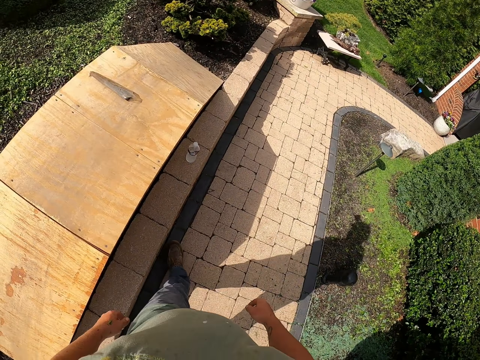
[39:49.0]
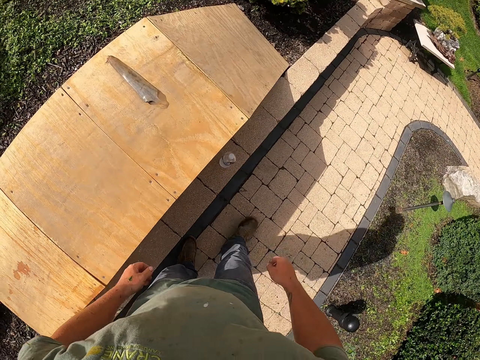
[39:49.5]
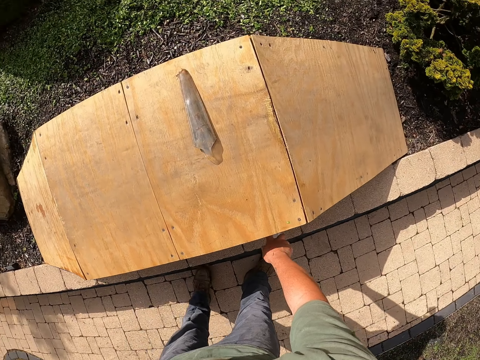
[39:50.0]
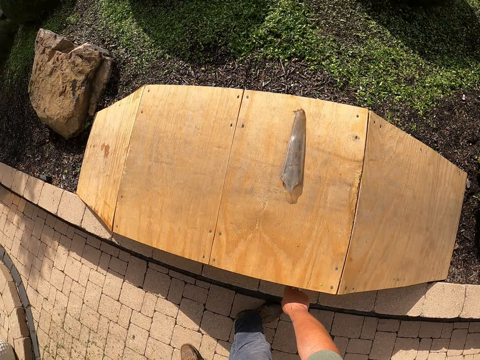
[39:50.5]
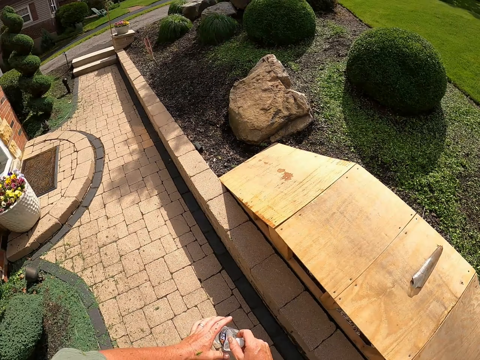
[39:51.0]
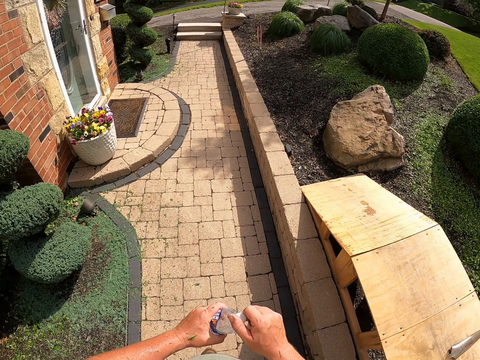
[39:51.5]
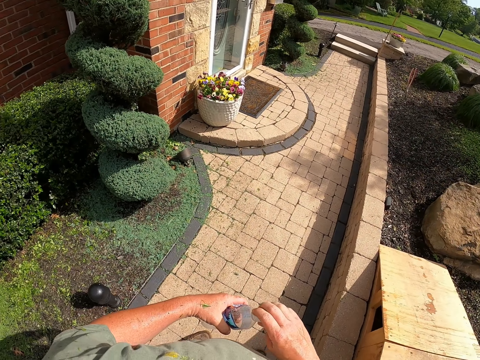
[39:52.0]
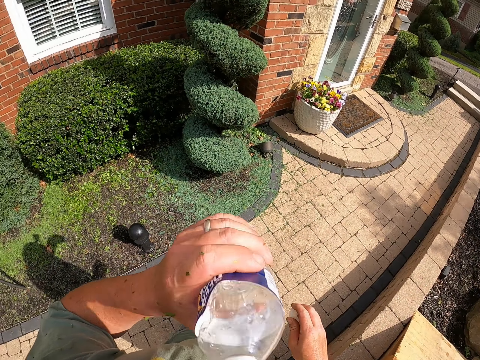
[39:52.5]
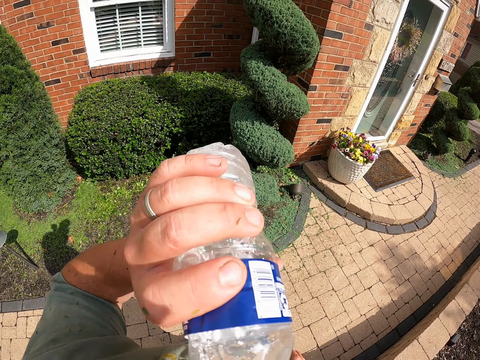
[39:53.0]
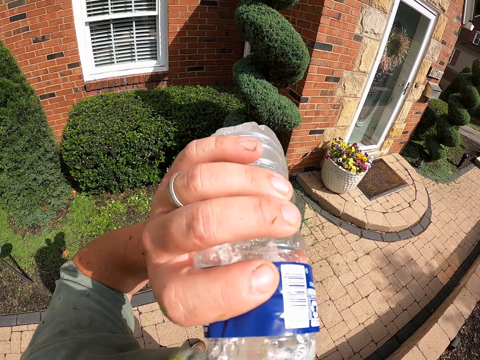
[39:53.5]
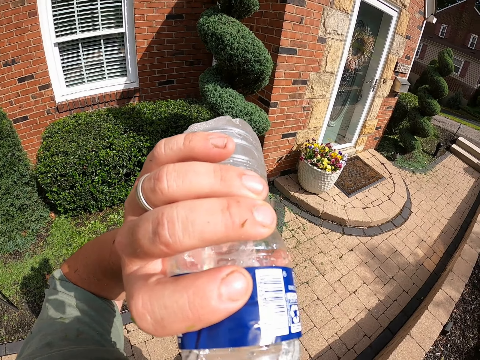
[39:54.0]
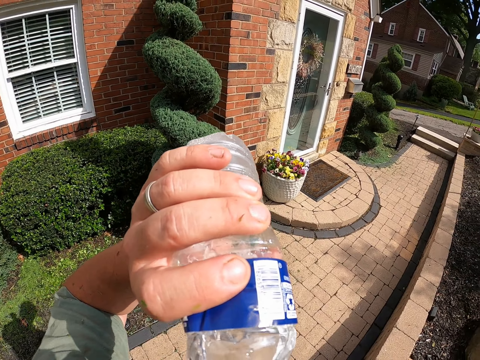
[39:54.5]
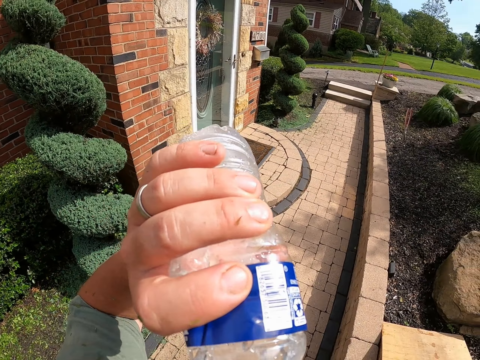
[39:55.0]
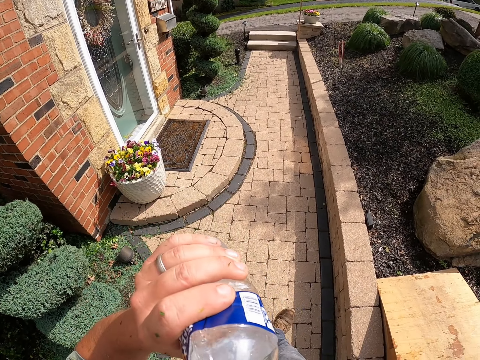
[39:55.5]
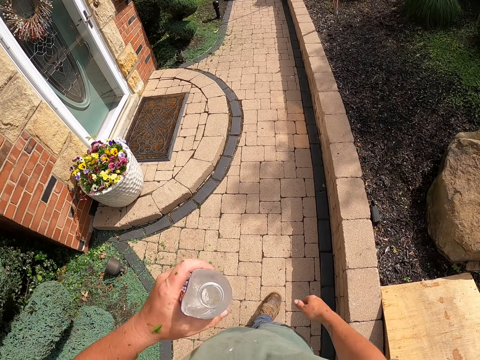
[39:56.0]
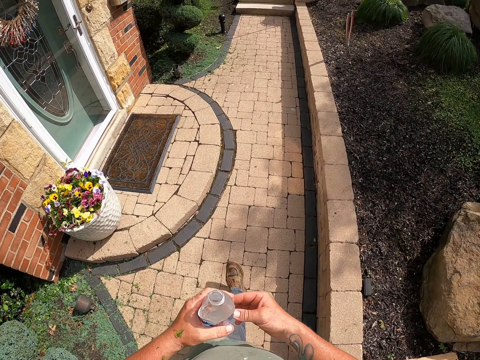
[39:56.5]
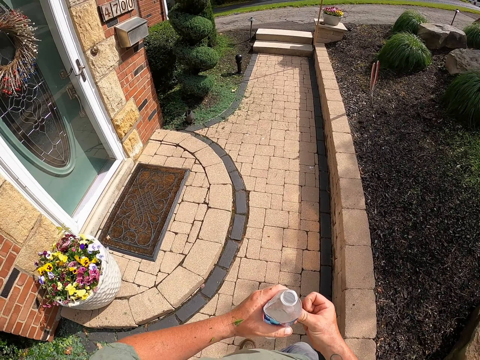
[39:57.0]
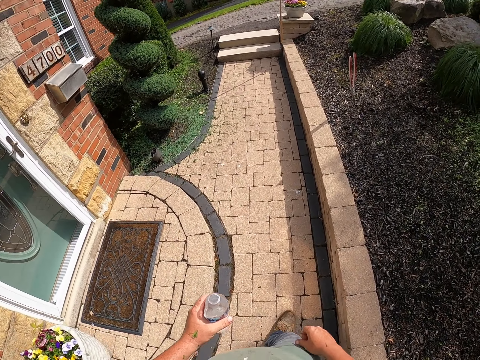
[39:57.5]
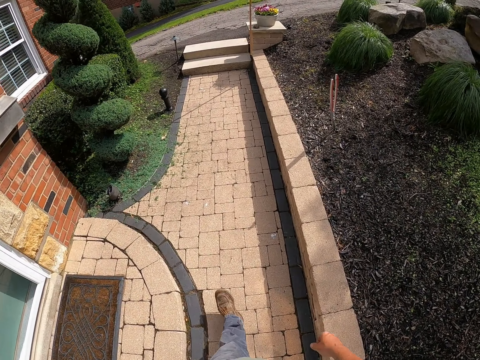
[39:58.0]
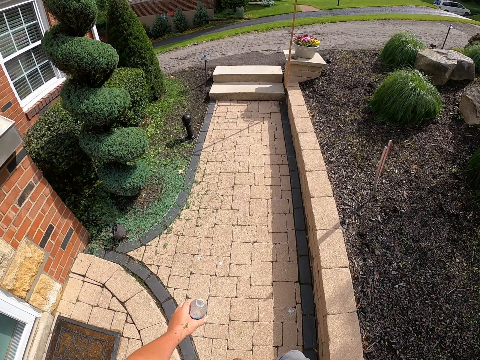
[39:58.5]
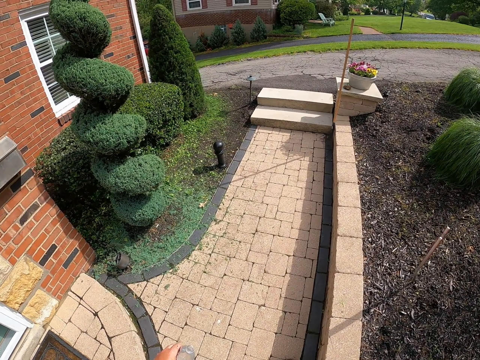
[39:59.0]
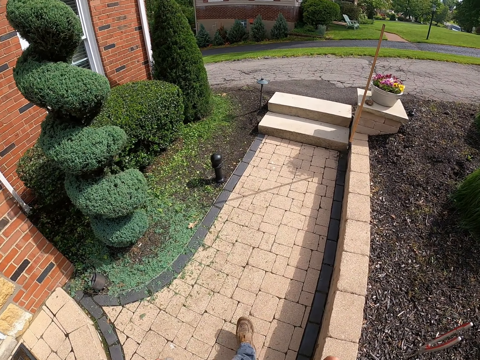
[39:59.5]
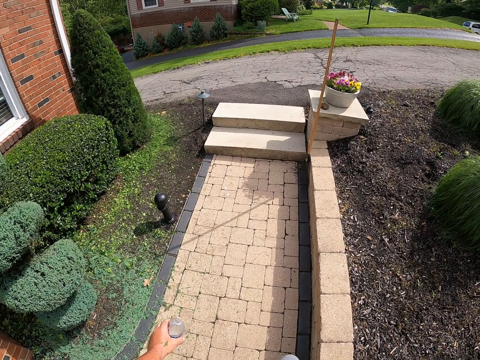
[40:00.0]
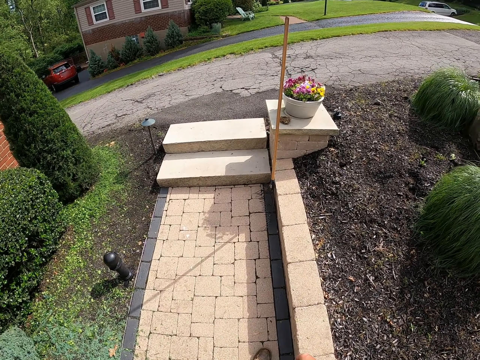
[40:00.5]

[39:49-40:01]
The camera wearer picks up a bottle of water. They hold the bottle, open the bottle and drink water. They move around, hold the bottle and exchange the bottle cap to the other hand.

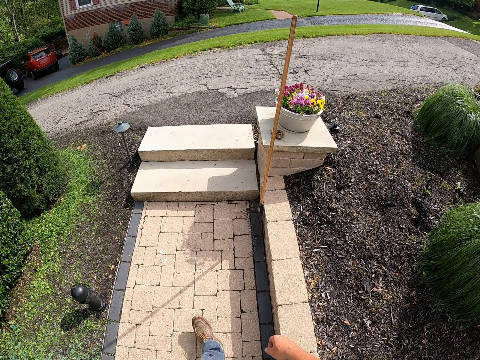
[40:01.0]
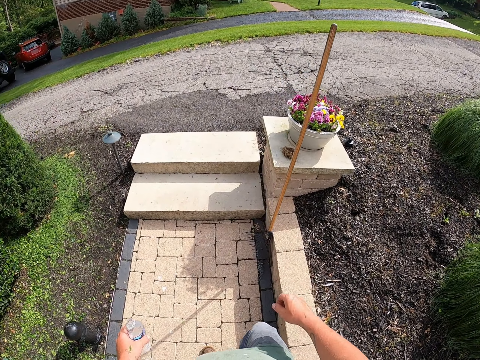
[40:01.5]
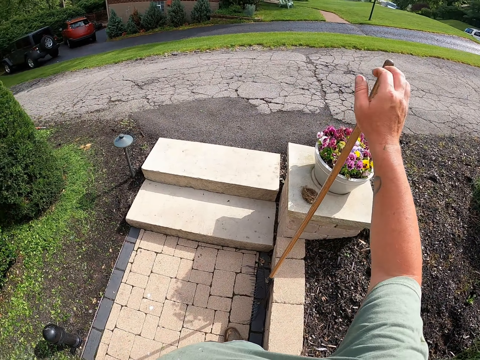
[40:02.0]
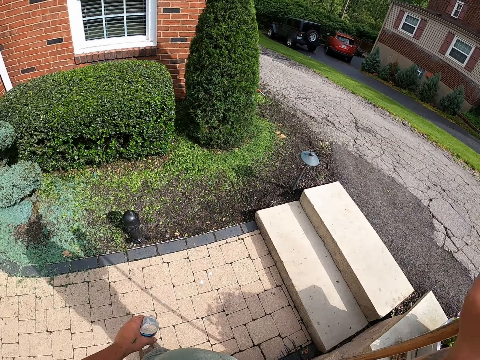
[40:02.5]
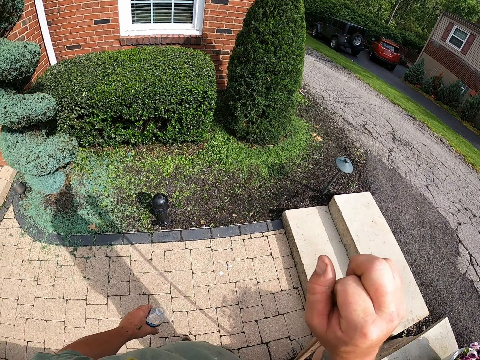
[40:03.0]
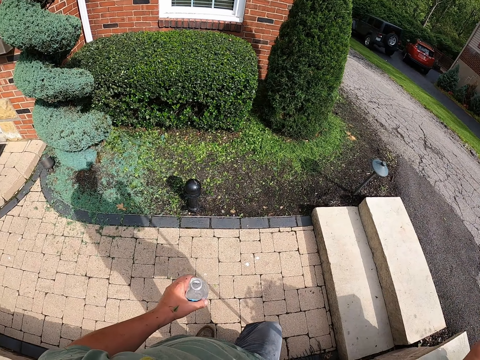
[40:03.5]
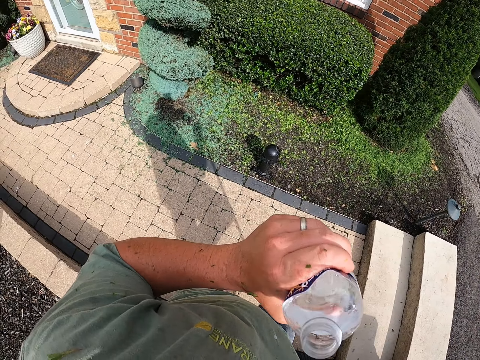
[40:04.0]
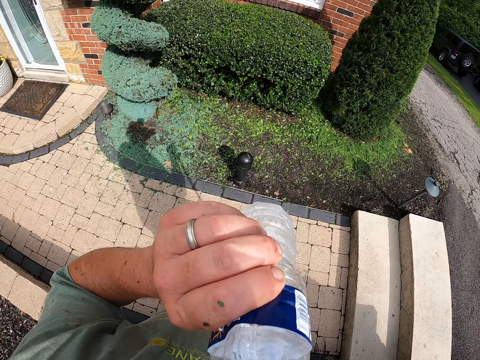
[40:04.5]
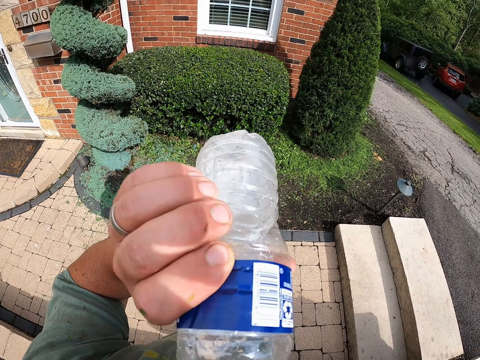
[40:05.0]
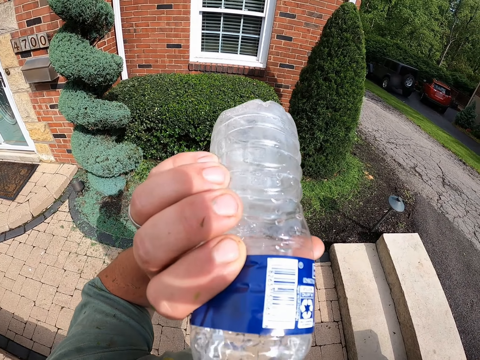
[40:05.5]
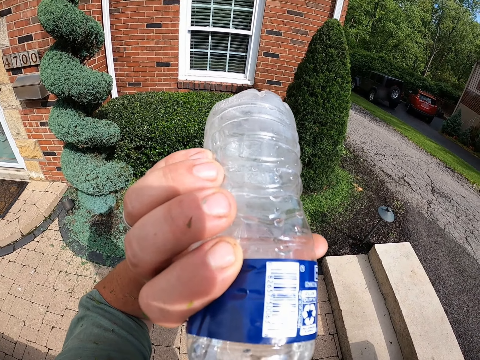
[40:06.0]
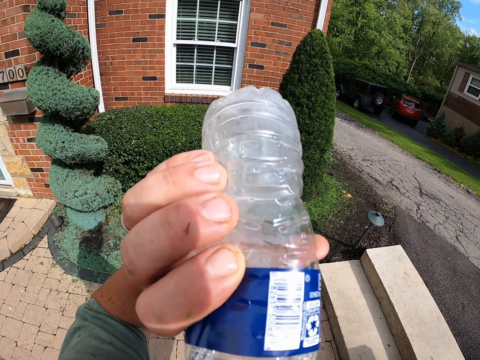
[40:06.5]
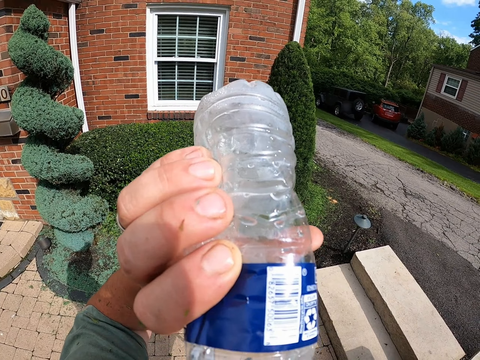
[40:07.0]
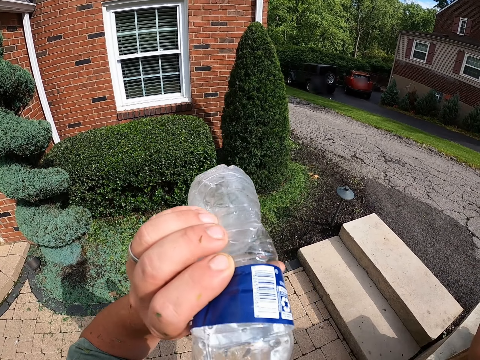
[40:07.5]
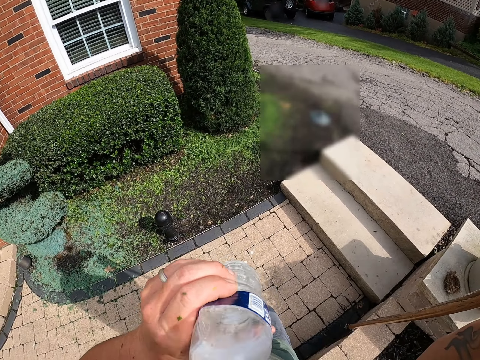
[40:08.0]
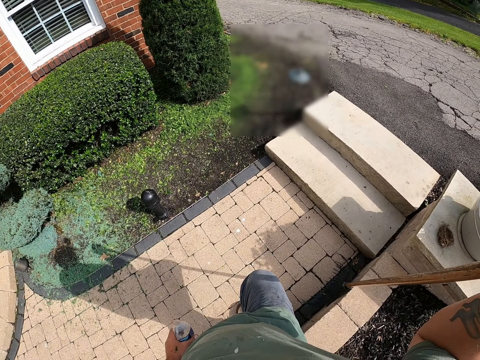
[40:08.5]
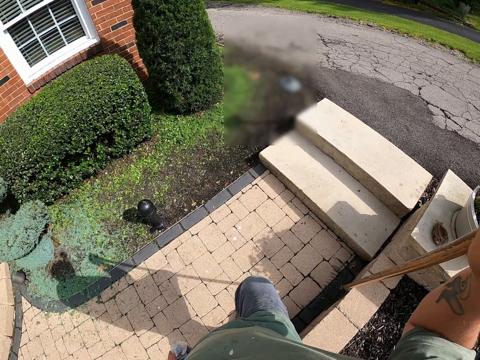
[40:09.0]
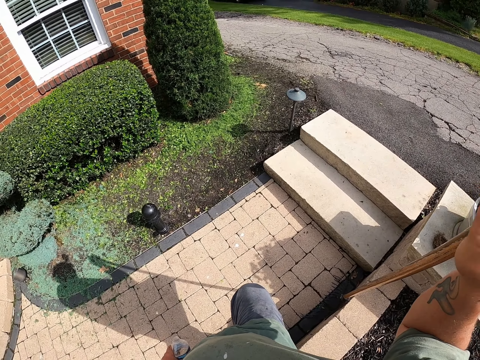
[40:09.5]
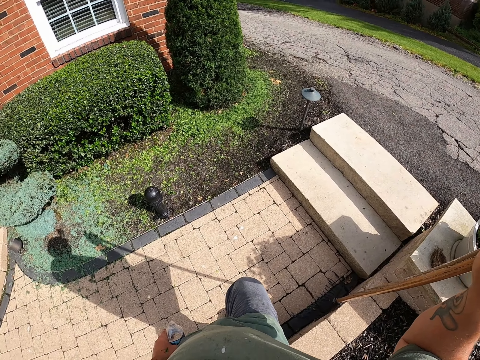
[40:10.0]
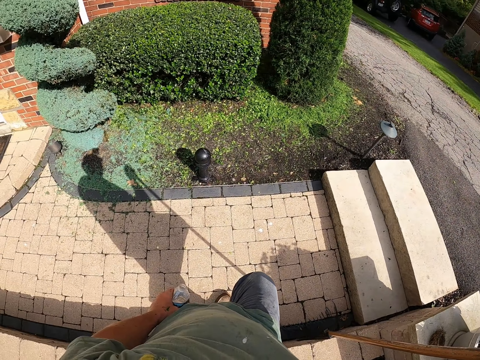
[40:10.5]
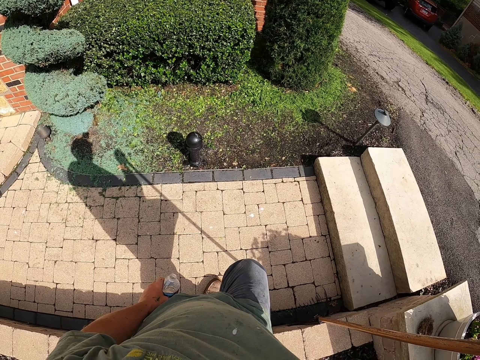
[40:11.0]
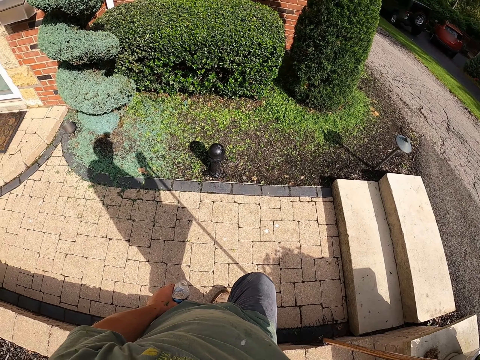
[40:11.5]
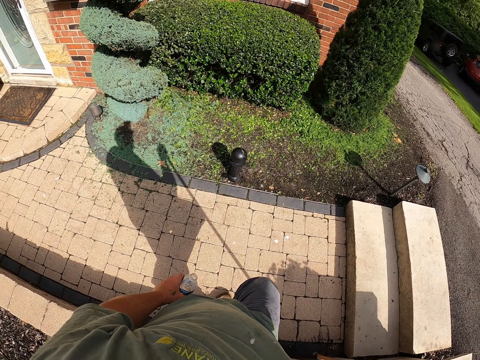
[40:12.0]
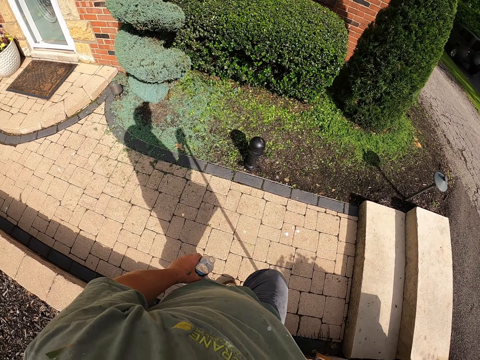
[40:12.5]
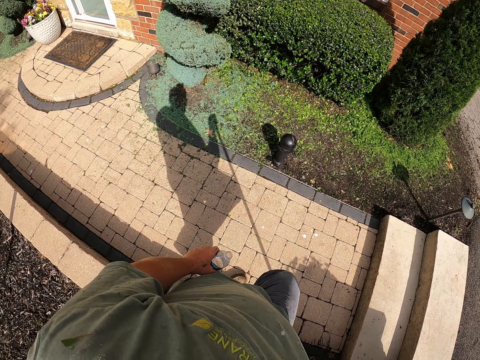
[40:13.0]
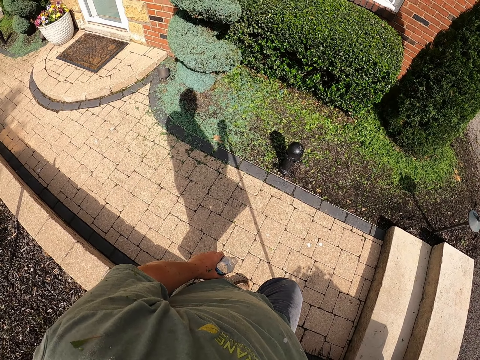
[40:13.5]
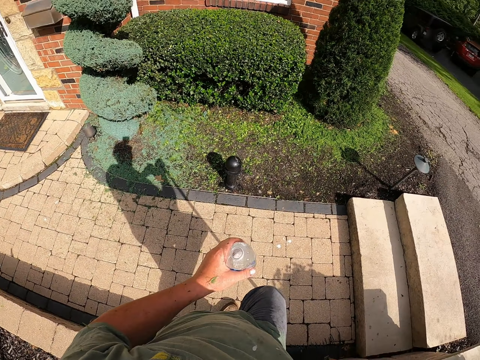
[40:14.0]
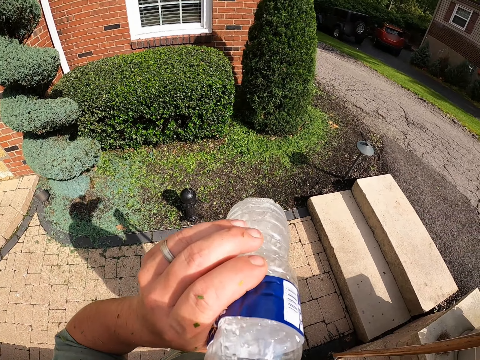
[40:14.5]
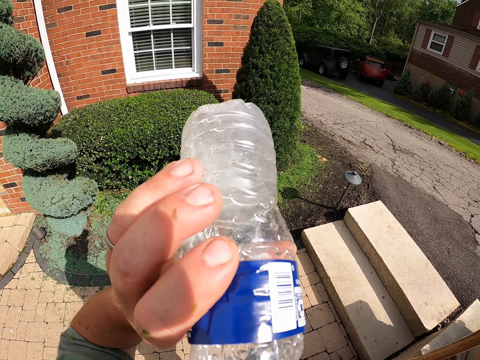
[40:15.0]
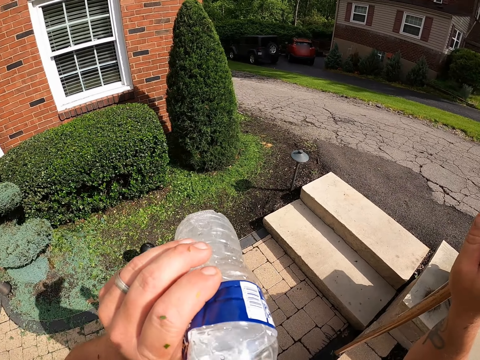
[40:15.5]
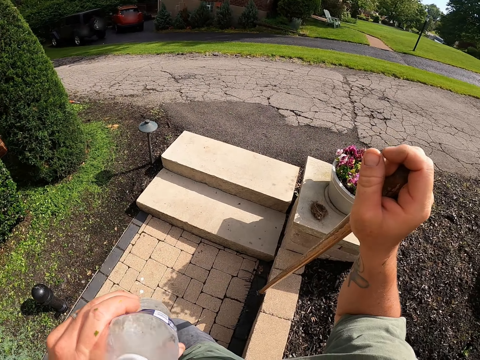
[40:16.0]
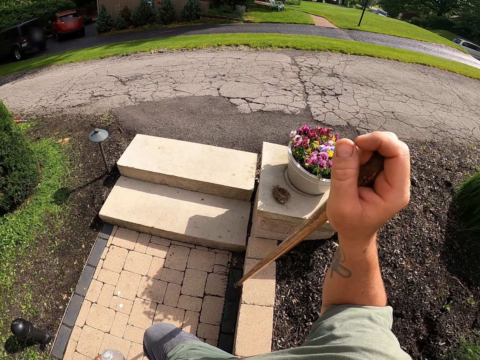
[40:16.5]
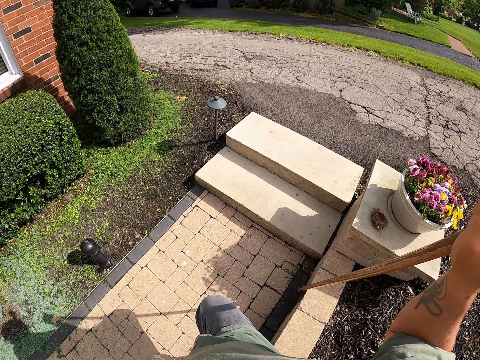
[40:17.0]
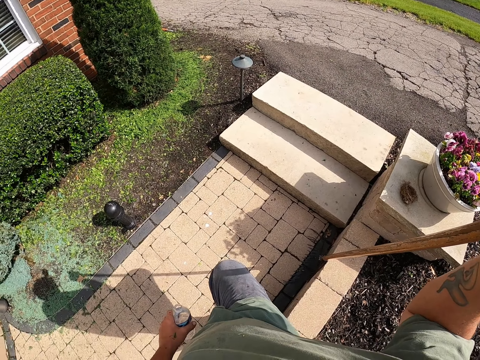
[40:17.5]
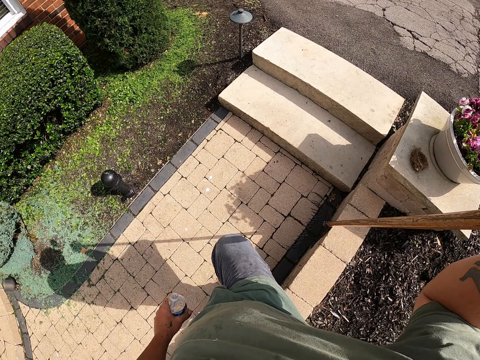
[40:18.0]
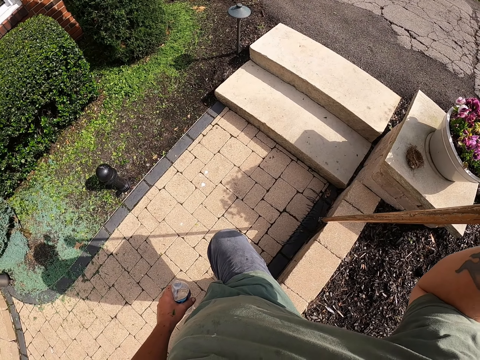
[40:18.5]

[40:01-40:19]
The camera wearer holds a rake. They drink water and stand. They move a bottle away from the mouth. They hold the bottle. They drink water. They move the bottle away from the mouth.
